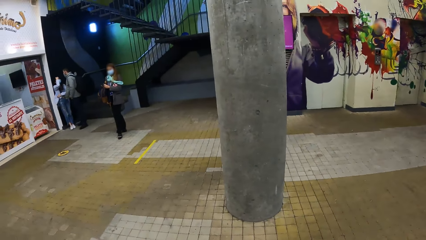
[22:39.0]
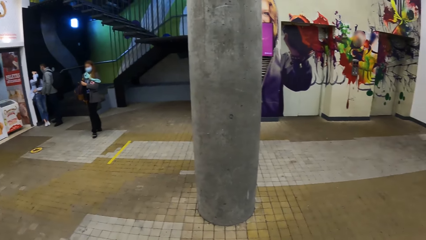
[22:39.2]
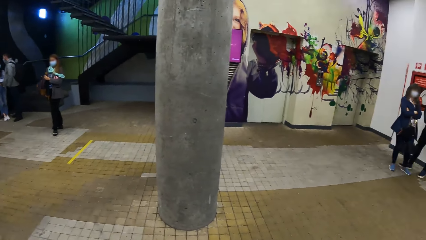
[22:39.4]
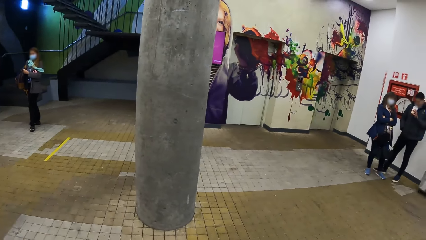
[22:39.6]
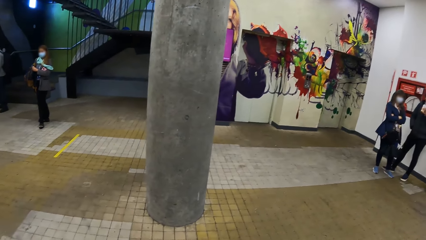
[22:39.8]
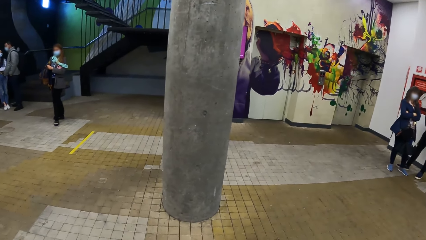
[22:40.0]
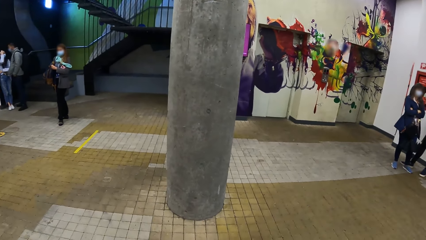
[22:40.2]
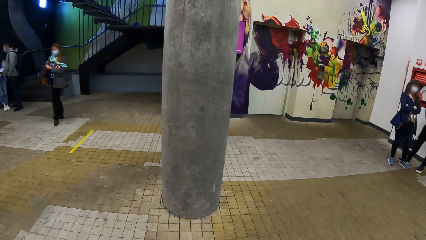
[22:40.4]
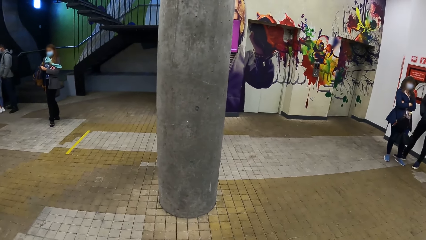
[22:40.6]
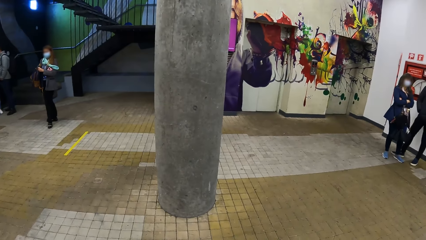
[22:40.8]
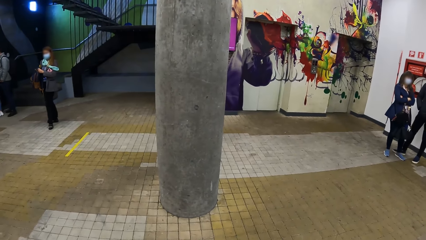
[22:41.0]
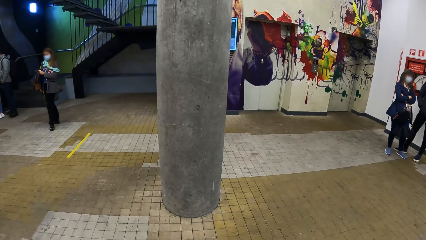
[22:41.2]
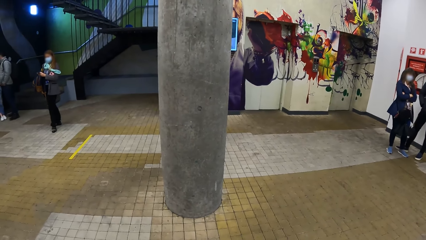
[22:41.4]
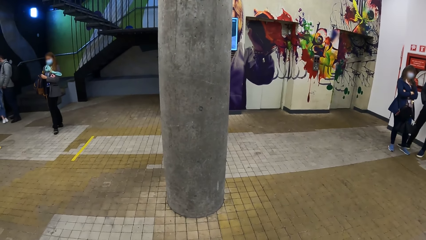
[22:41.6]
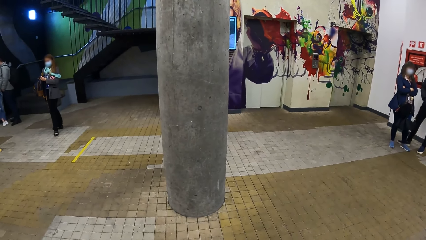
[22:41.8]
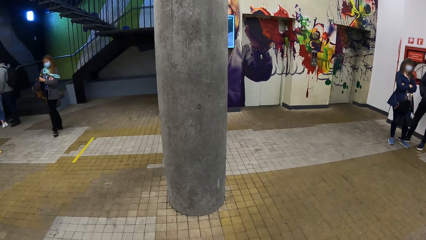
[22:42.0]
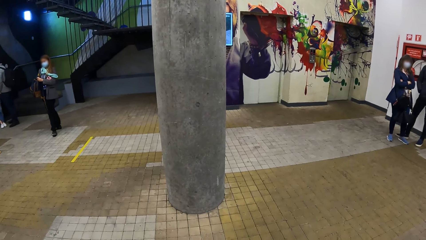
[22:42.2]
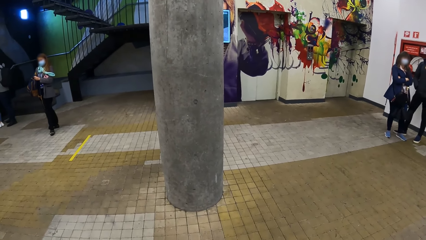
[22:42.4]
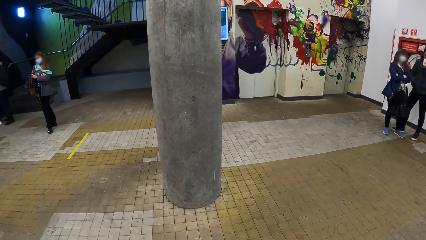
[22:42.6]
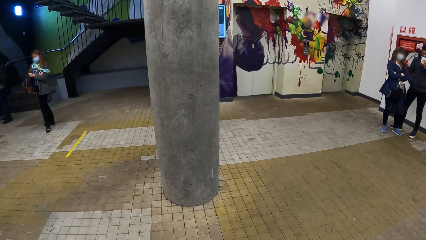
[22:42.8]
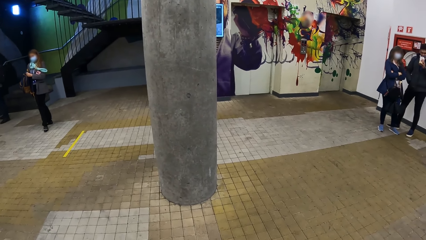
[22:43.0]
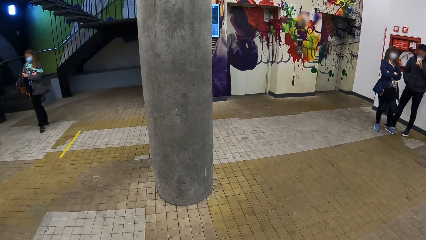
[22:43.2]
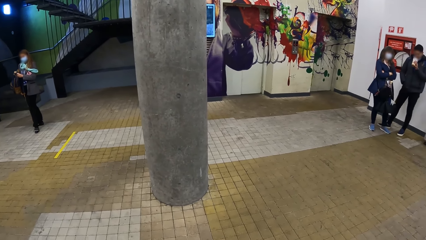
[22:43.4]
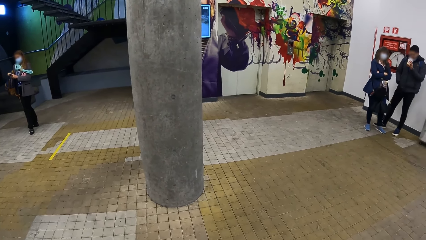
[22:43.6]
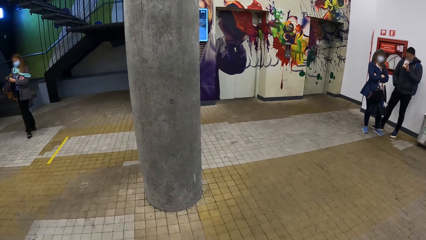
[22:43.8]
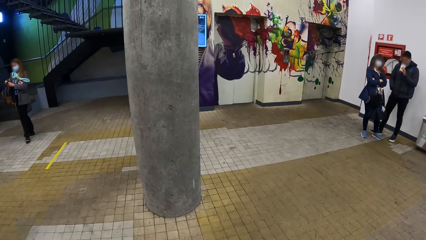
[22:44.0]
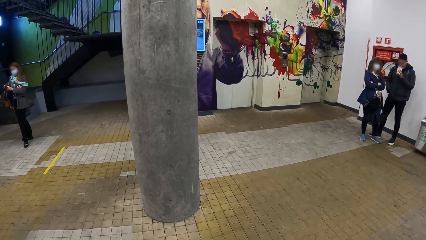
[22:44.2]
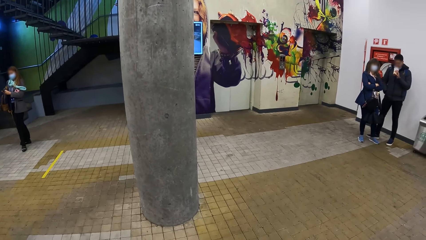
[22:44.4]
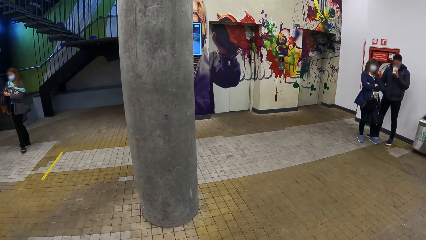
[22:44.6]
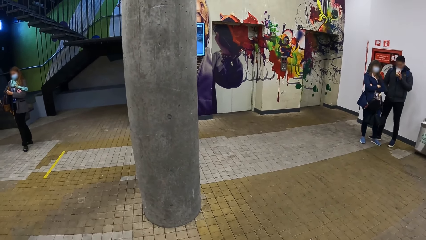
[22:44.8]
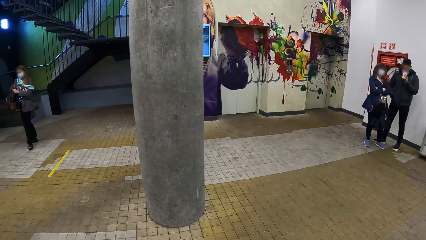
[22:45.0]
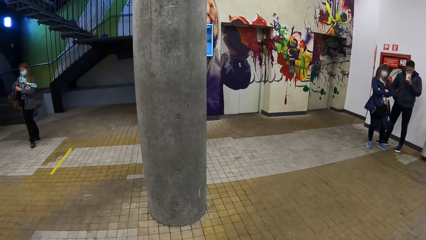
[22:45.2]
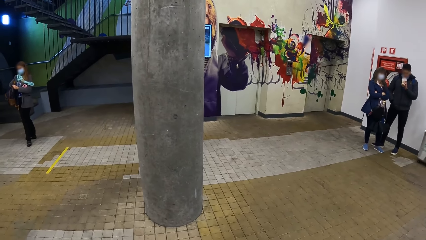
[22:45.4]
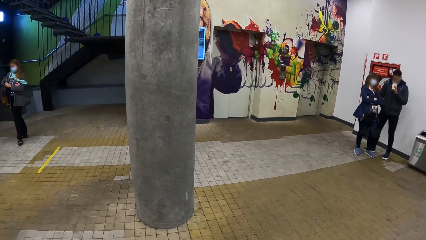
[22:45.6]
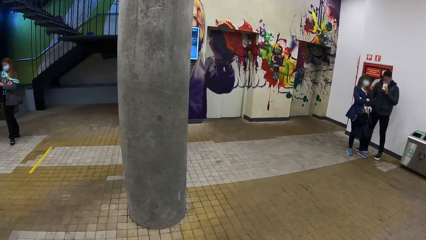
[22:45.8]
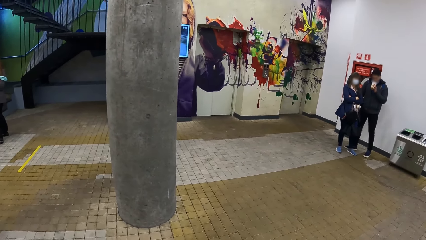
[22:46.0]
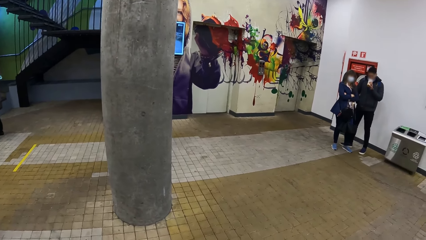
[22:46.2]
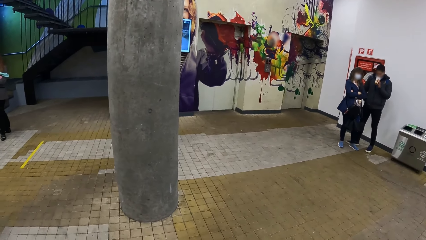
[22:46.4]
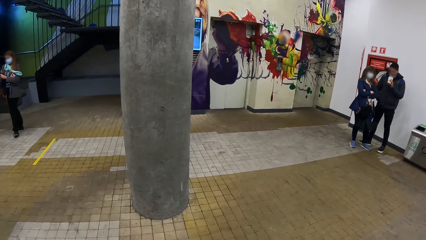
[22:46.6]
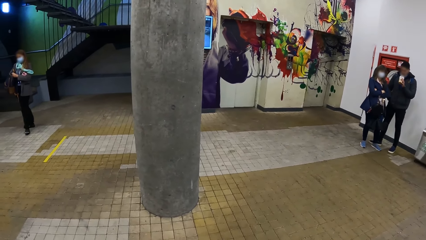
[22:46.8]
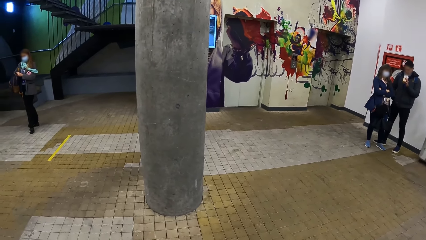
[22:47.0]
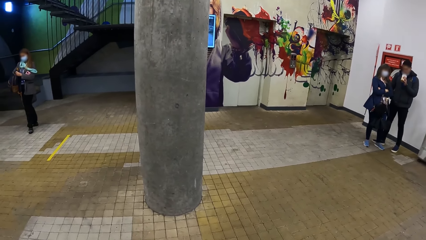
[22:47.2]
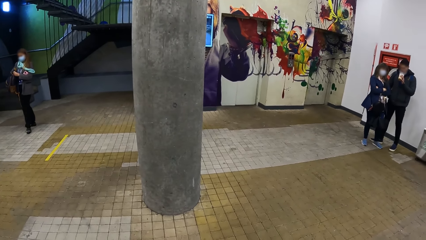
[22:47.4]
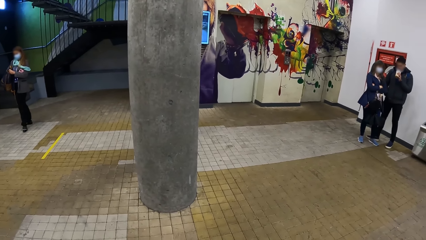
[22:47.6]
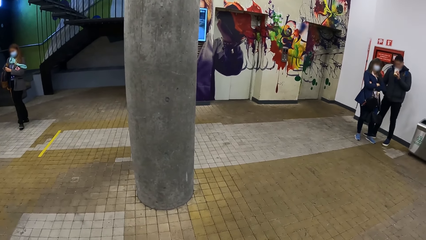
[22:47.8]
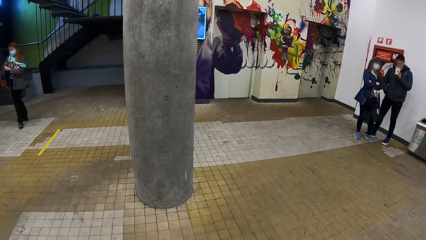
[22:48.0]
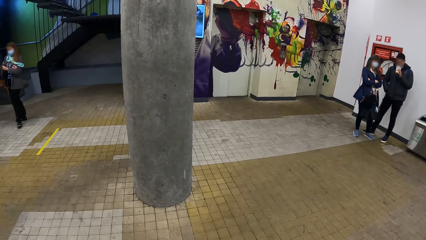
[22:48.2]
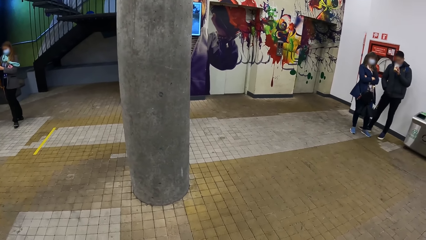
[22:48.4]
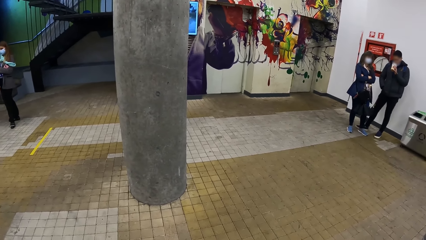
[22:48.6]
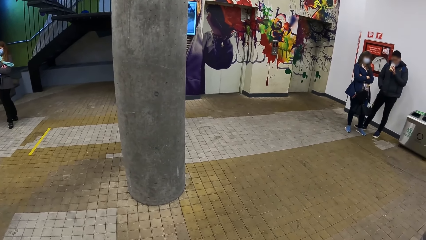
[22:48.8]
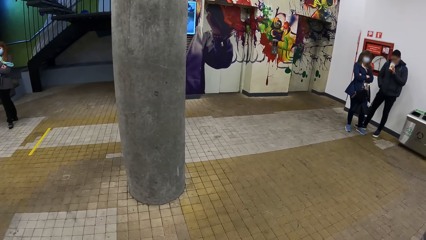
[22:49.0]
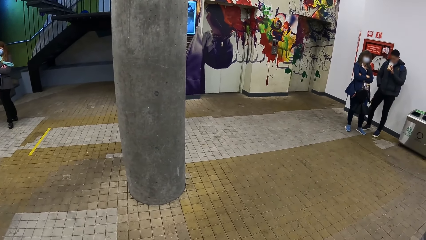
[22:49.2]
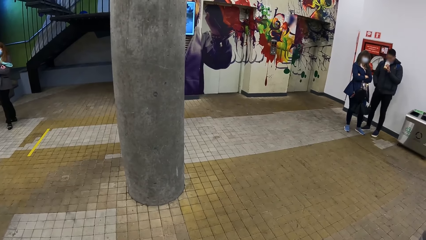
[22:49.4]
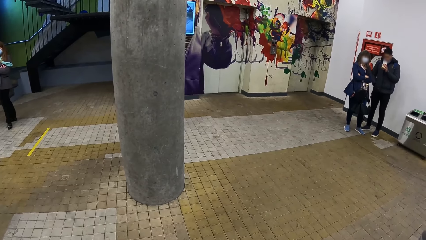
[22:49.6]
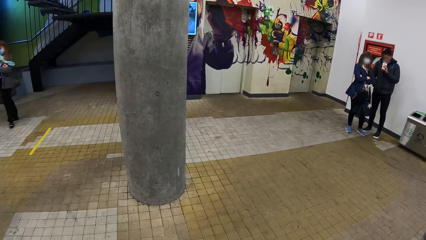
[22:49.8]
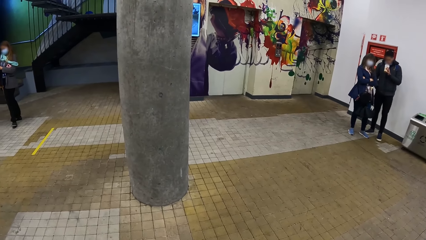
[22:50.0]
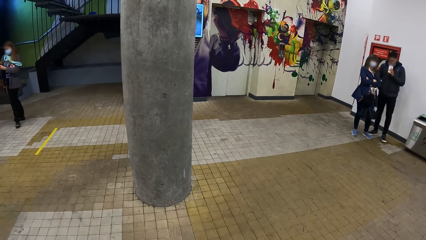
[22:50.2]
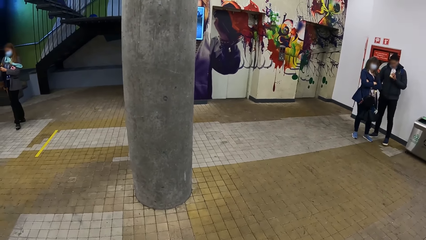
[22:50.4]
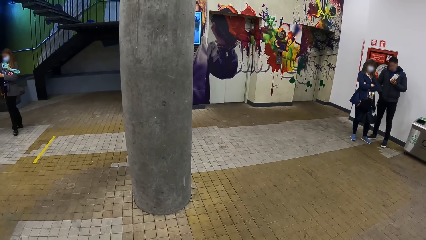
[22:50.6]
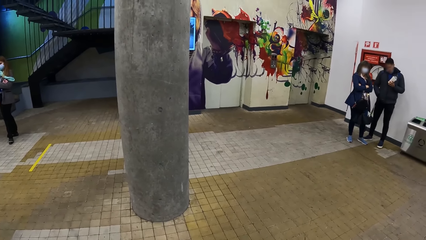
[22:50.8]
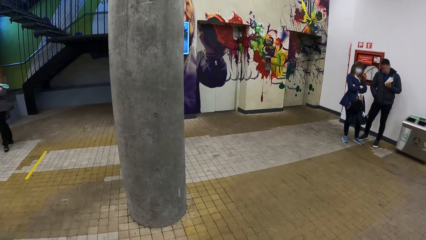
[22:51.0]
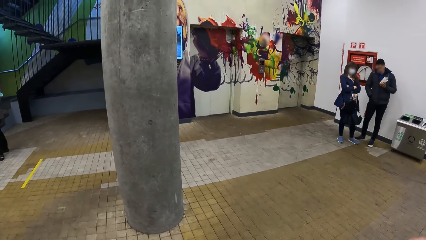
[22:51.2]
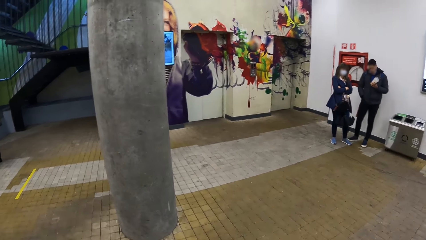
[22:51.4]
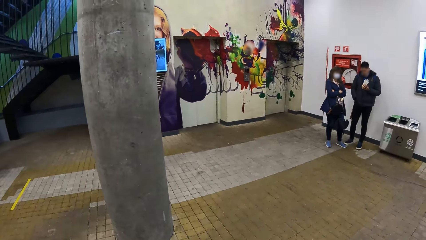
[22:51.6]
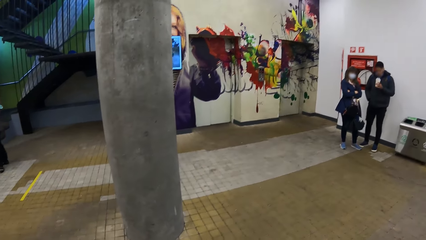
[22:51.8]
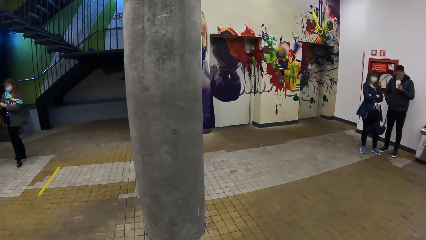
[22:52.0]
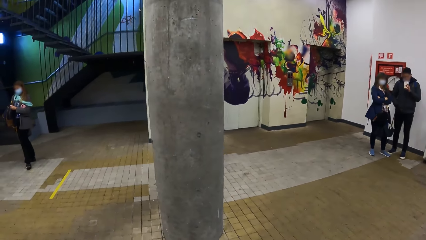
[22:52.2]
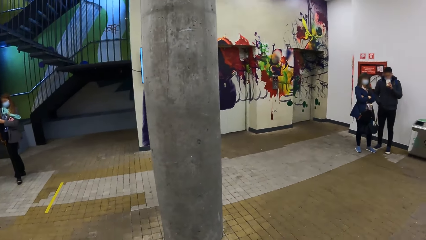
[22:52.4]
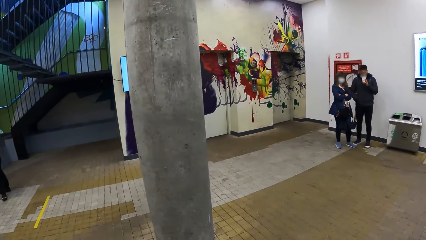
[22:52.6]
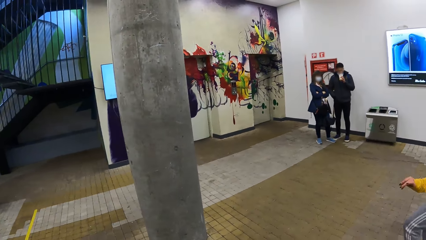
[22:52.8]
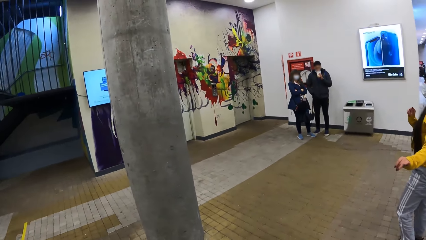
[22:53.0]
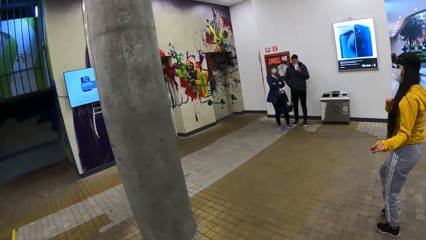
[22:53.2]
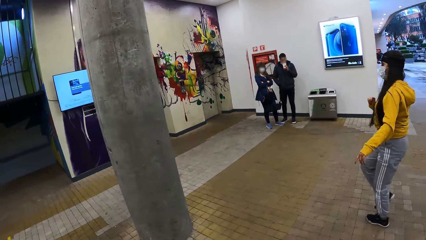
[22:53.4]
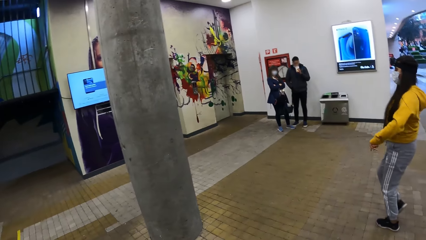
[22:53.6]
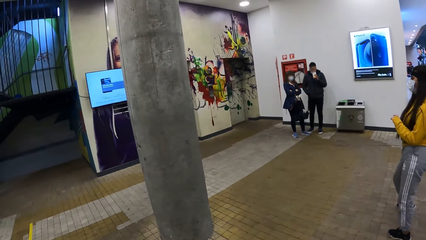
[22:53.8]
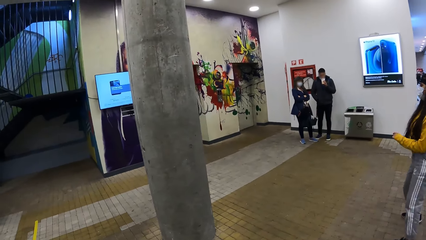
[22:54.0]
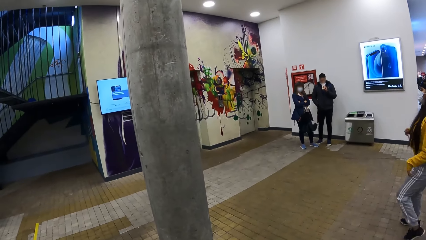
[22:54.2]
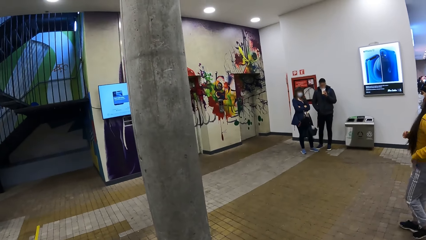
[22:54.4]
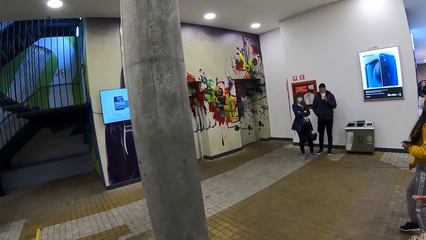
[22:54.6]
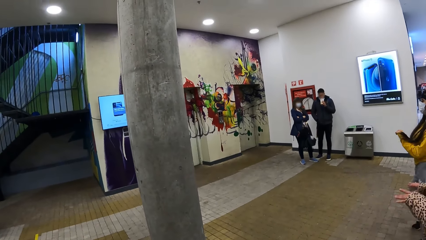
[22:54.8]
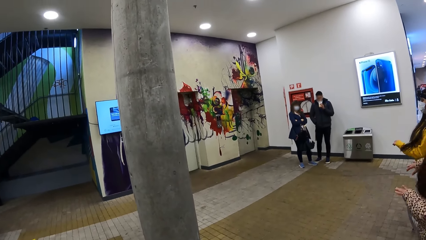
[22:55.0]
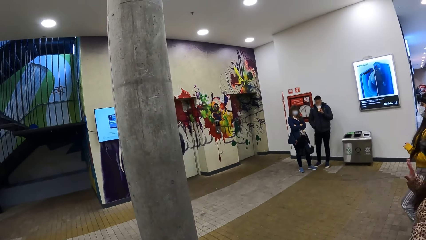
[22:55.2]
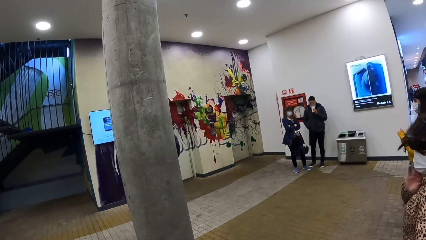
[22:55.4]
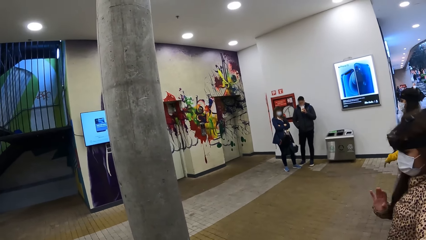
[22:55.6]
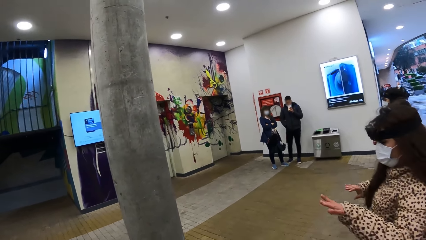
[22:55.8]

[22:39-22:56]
The camera wearer stands in the building. A woman dances.
